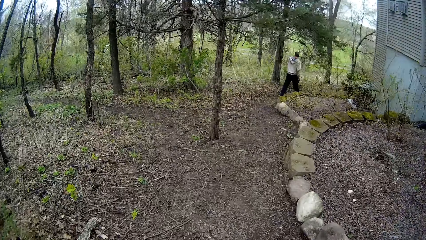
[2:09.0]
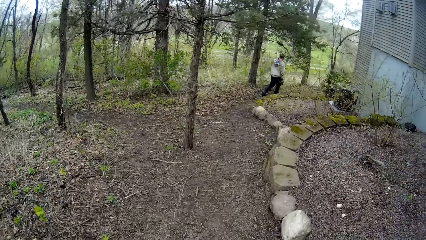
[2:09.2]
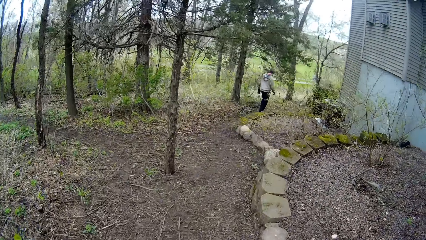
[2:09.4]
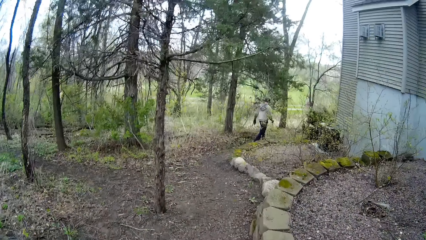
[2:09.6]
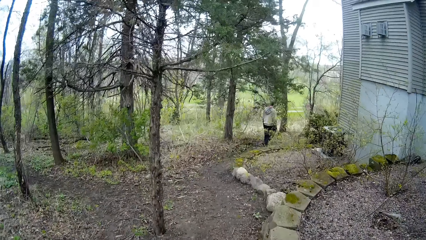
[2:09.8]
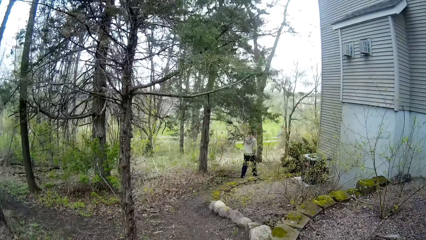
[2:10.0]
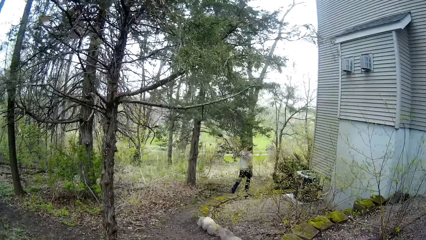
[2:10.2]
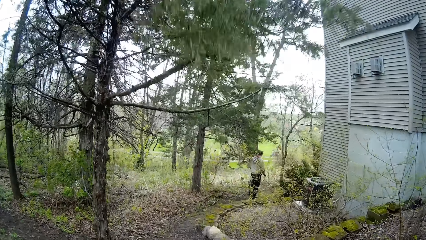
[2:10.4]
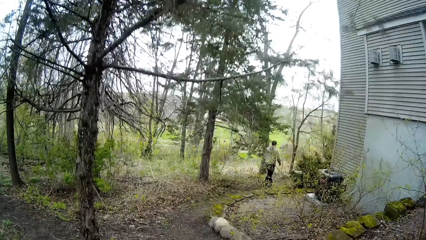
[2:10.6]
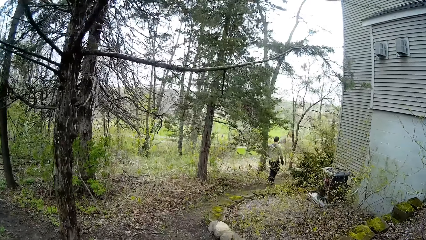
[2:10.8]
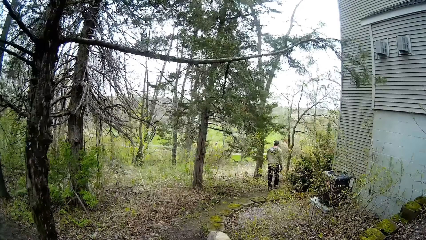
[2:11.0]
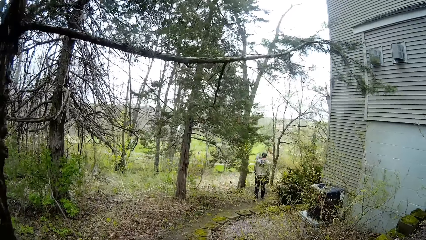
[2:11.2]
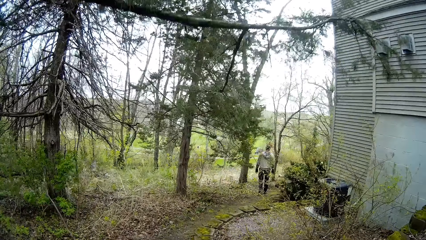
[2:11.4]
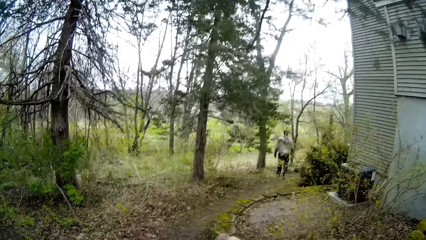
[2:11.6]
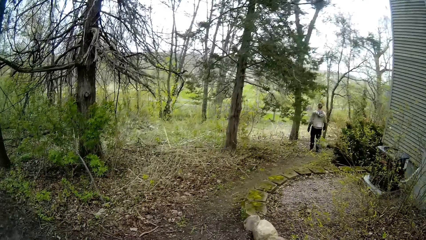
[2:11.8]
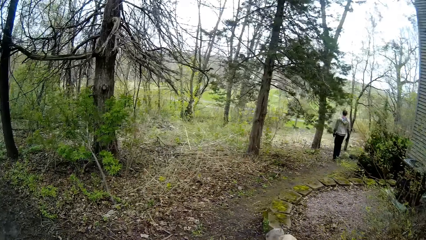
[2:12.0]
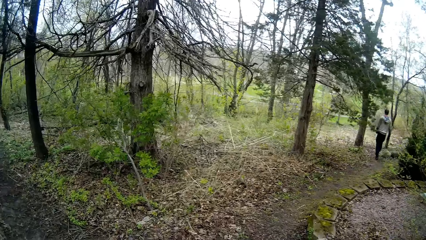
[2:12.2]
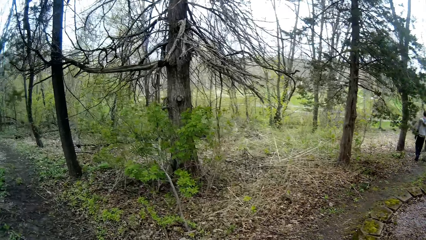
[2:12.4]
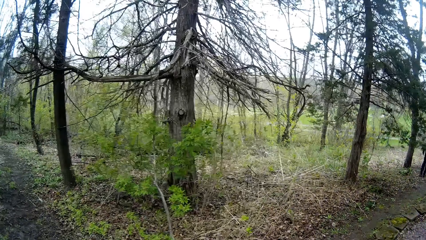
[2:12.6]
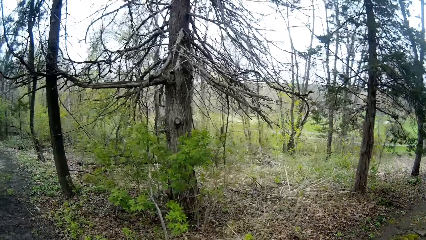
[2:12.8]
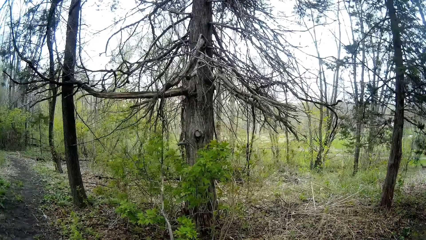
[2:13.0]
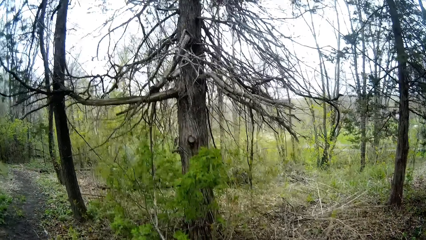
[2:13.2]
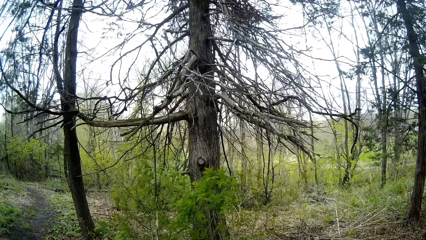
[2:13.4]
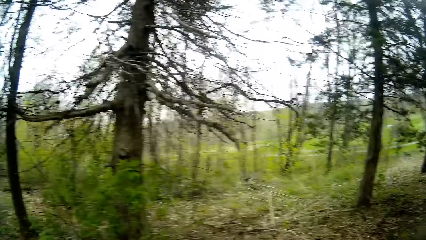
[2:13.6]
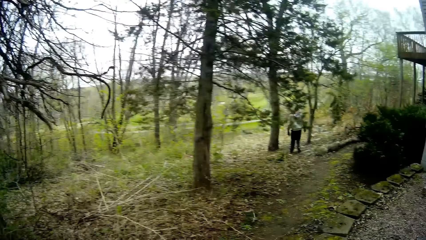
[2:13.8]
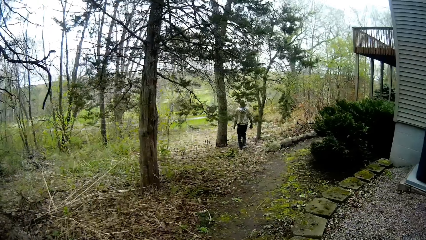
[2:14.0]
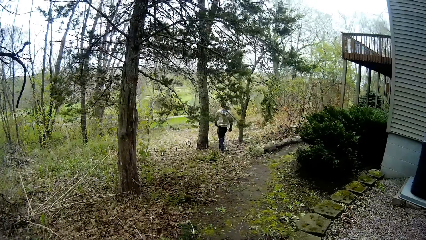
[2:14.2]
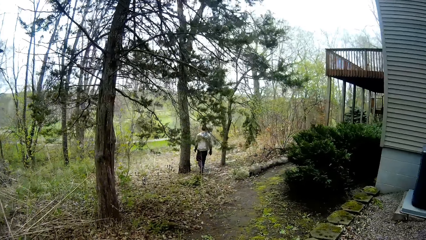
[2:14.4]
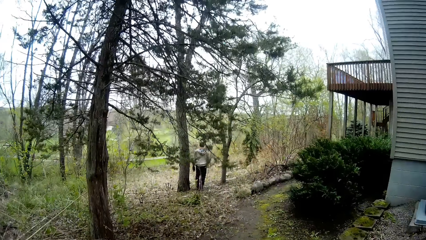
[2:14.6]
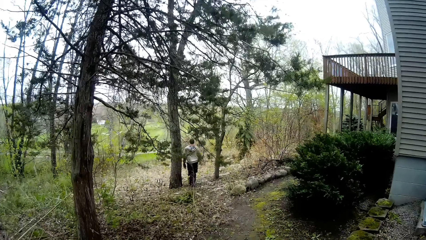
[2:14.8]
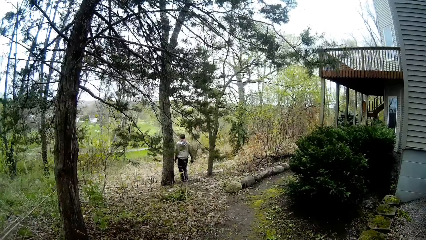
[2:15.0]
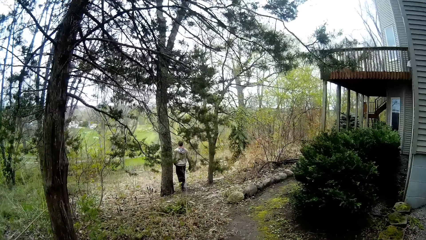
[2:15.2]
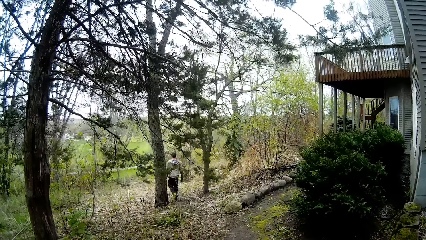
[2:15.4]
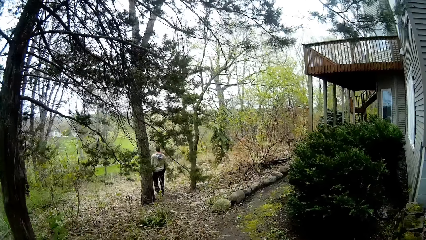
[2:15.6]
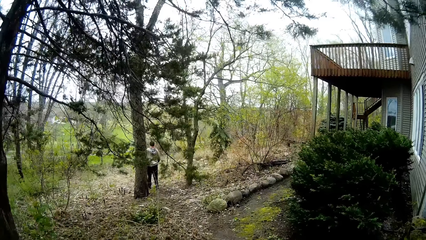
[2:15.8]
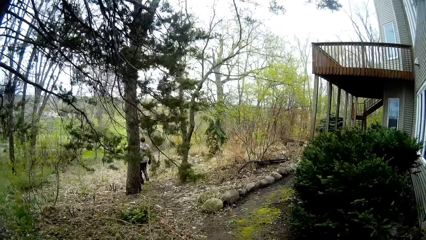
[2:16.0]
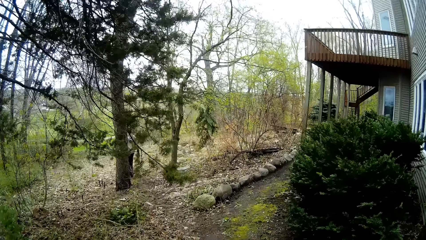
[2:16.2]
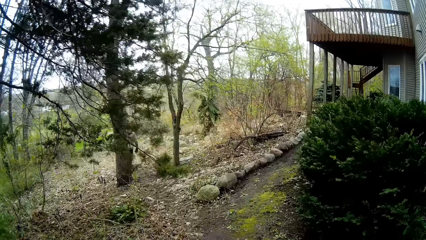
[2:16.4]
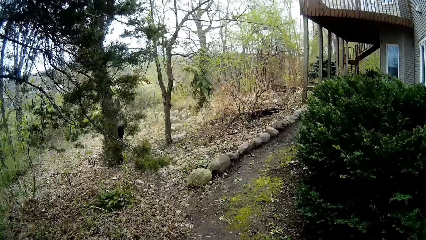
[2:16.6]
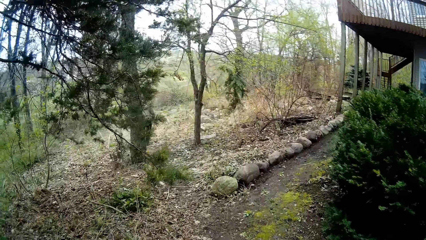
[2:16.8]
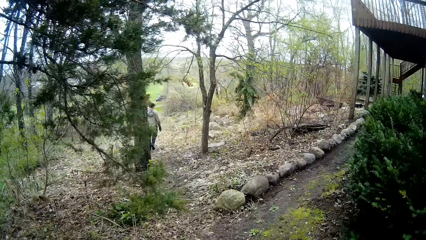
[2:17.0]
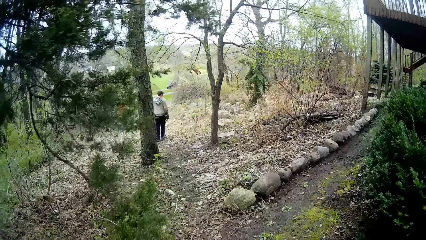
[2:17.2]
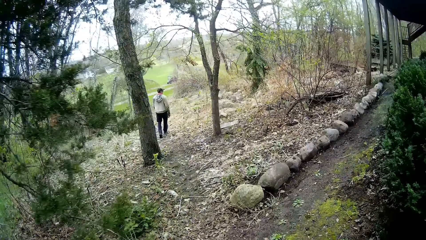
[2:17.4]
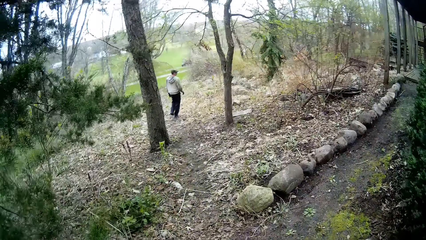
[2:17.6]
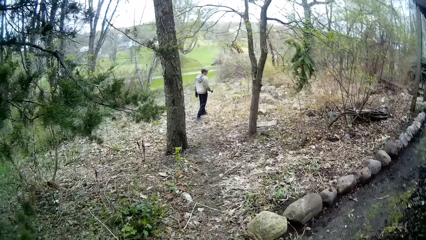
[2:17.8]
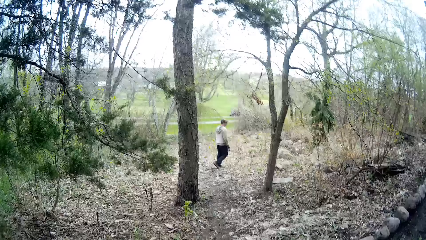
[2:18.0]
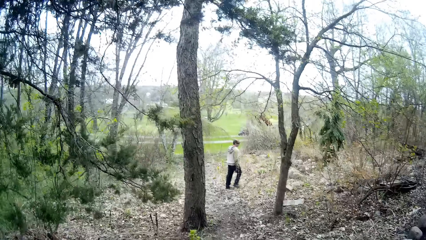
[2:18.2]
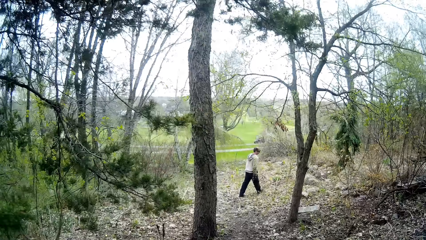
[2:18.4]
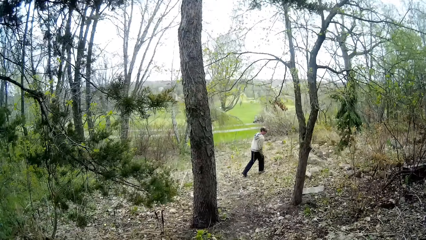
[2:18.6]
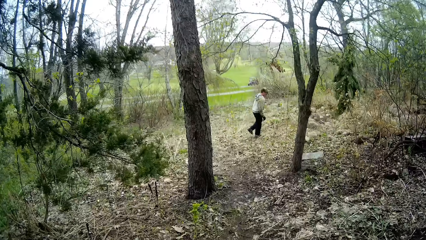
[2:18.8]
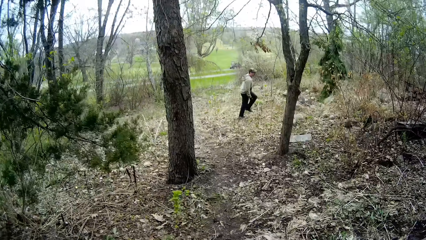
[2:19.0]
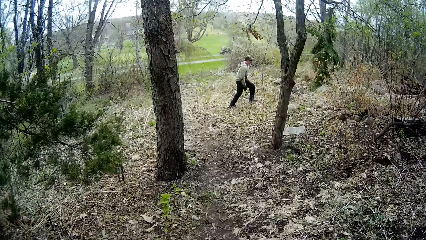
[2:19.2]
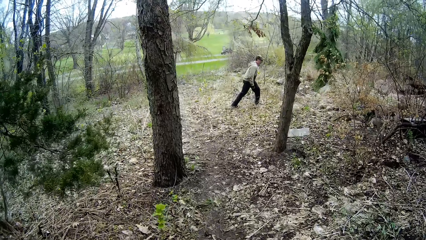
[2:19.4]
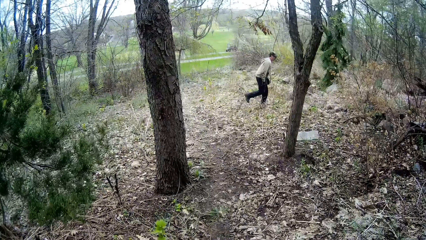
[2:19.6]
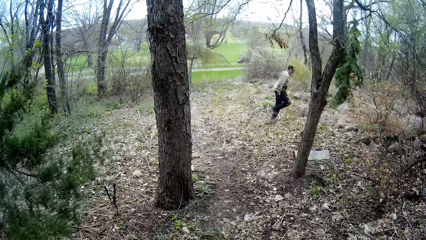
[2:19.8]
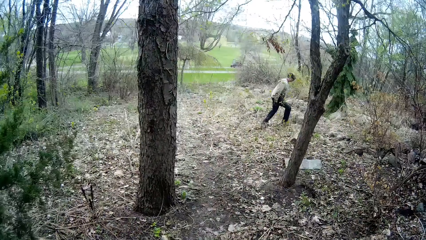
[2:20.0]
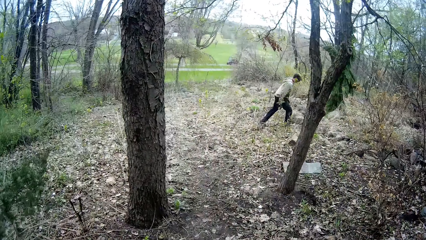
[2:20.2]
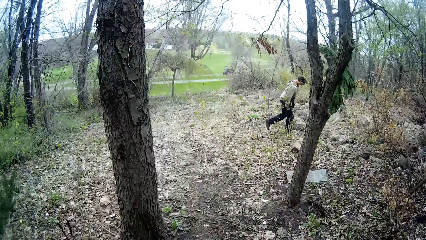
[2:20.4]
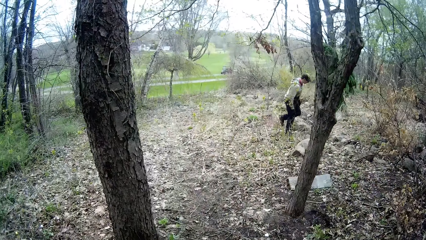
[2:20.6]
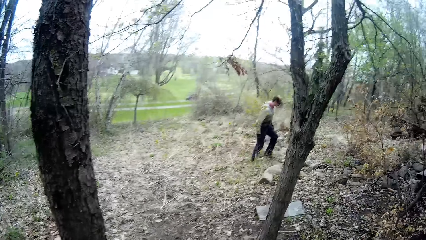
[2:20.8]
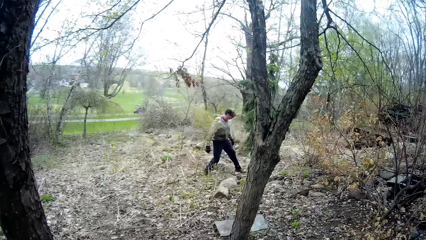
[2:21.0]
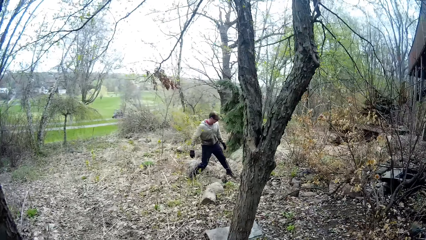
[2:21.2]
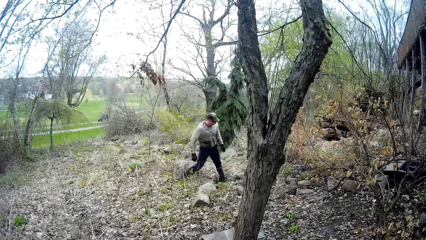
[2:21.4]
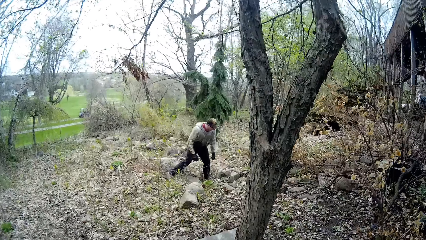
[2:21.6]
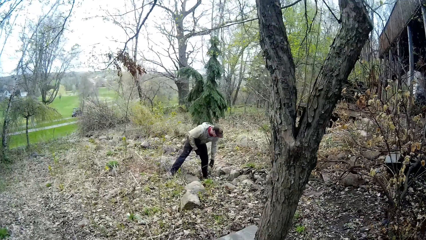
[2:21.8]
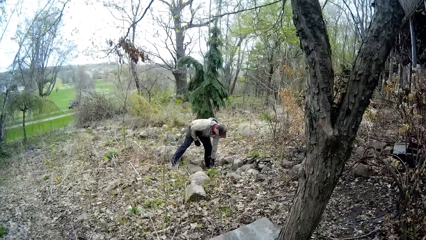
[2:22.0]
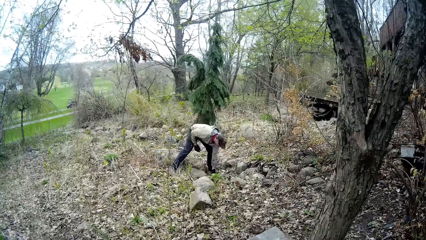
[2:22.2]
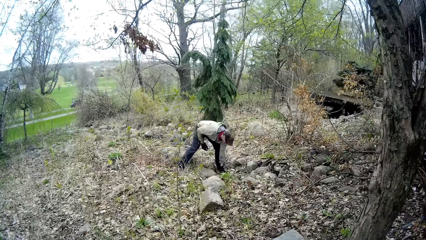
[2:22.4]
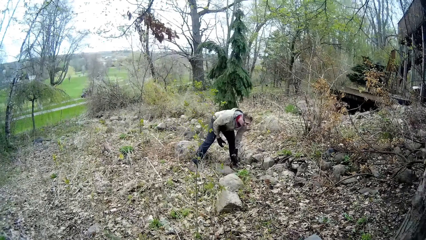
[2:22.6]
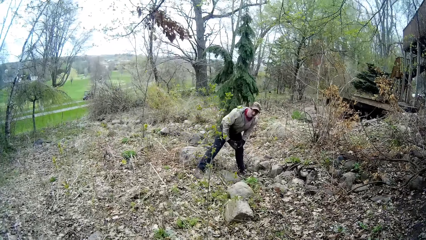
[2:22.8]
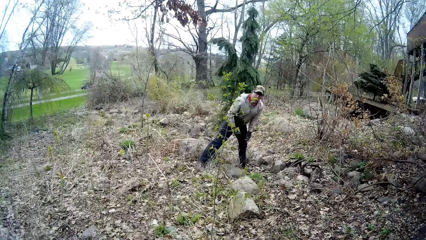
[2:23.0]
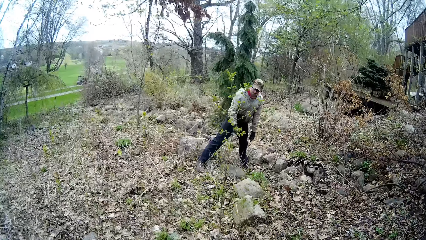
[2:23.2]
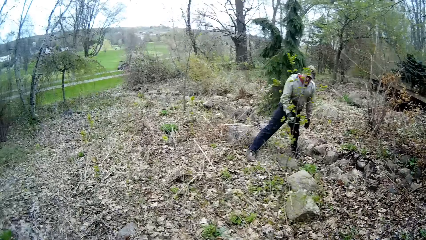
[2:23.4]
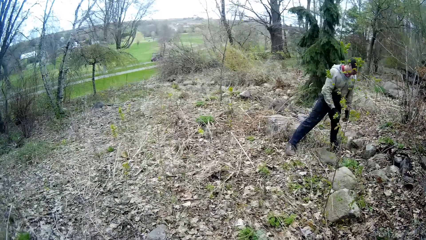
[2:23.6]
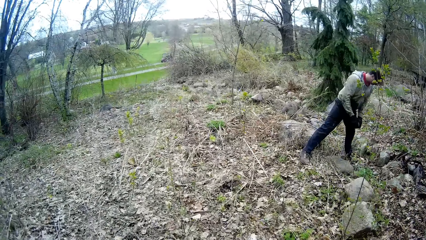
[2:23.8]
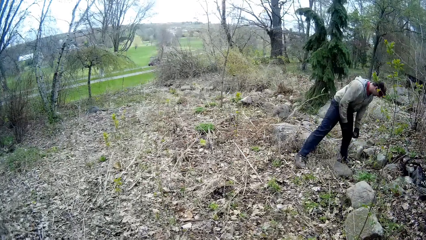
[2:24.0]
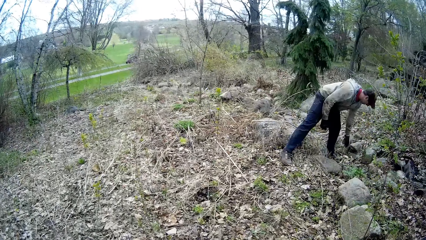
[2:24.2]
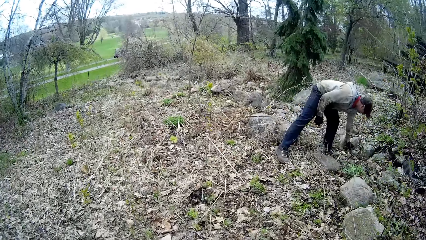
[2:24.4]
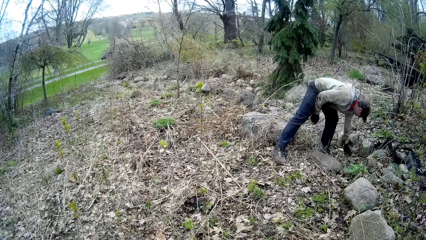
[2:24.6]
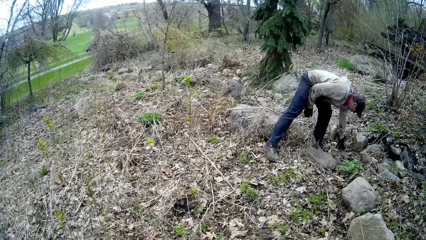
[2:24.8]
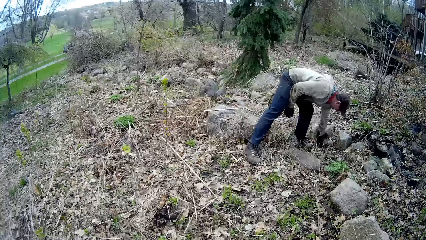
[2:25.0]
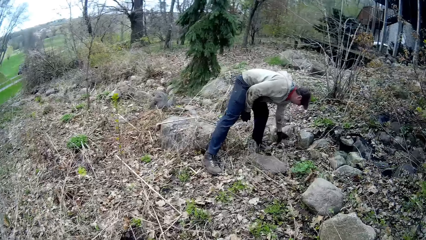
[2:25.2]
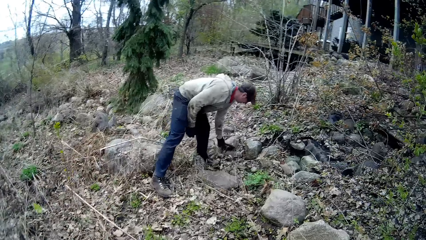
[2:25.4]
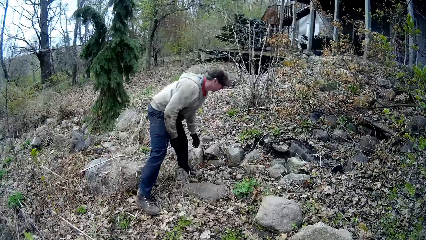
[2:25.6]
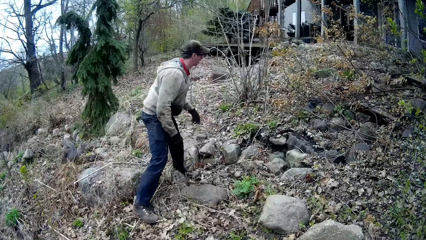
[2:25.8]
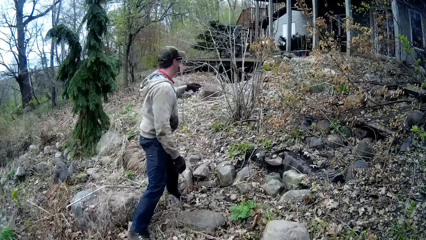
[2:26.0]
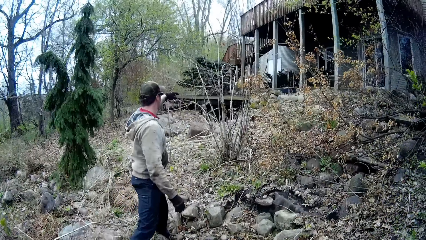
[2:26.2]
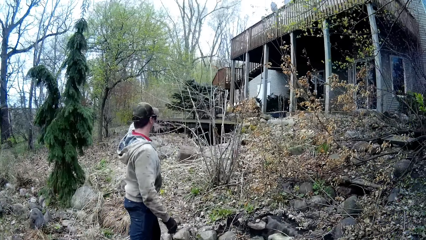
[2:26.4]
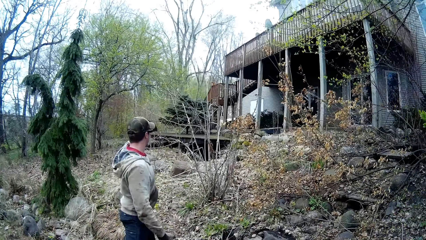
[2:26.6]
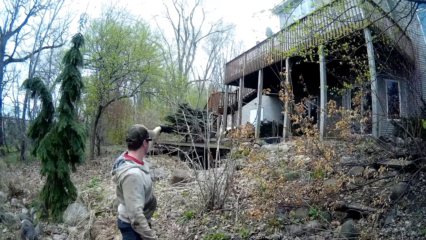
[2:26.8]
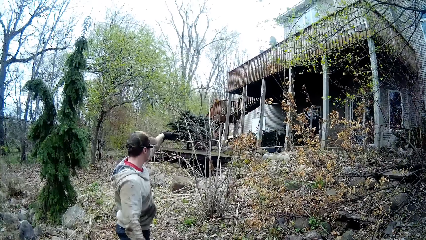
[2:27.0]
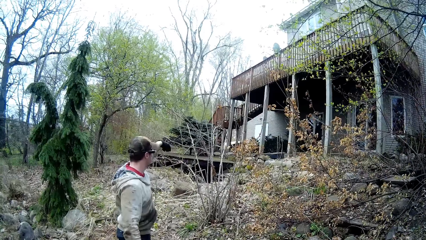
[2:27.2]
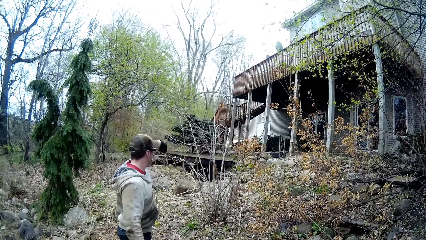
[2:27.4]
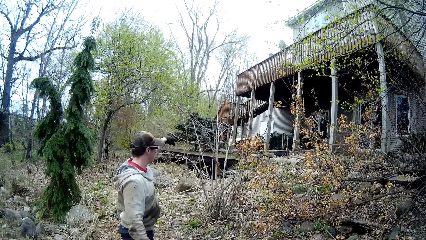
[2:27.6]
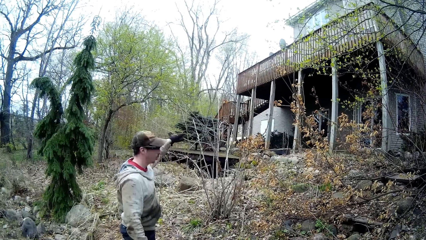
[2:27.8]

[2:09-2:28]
A man walks to a lawn from the pathway. The camera wearer walks to the lawn from the pathway. The man picks up a stone from the lawn with his left hand. The man passes the stone from his left hand to his right hand. The camera wearer walks around. The man shuffles the dried leaves on the lawn with his left hand. The man picks up something. The man points his left hand towards a house.
